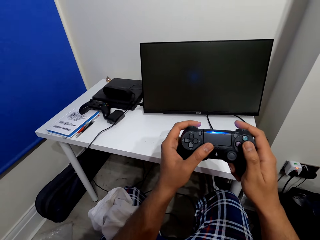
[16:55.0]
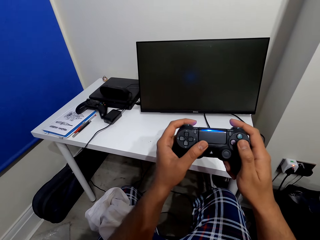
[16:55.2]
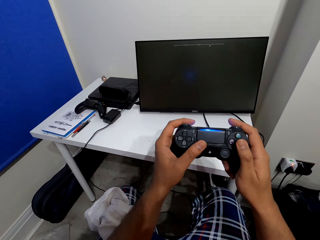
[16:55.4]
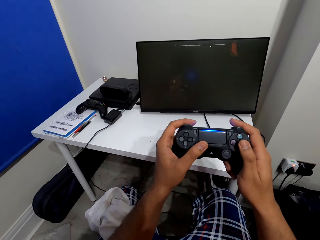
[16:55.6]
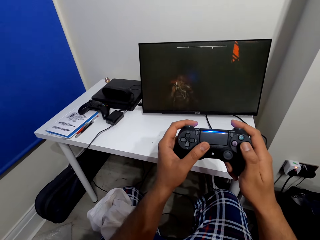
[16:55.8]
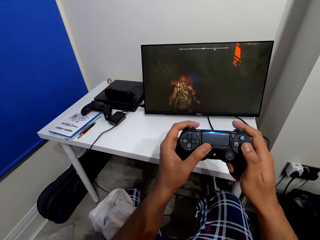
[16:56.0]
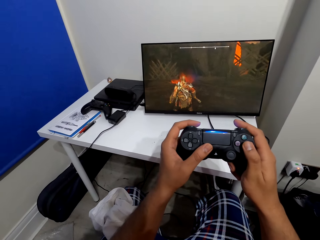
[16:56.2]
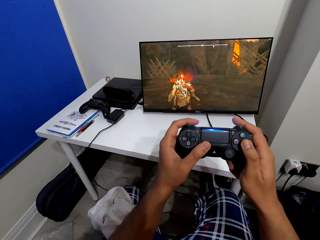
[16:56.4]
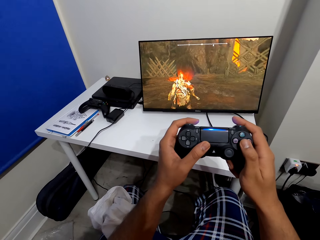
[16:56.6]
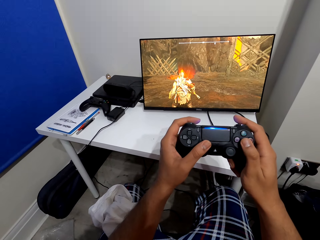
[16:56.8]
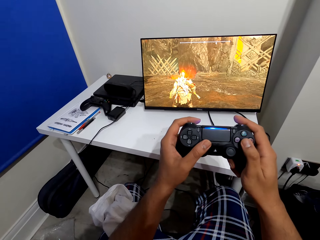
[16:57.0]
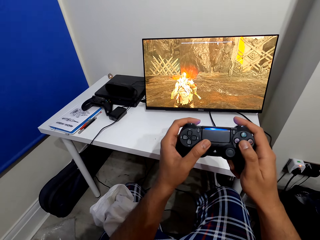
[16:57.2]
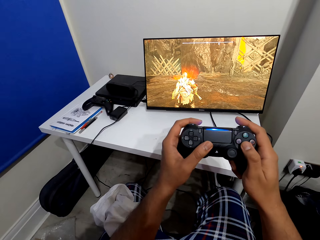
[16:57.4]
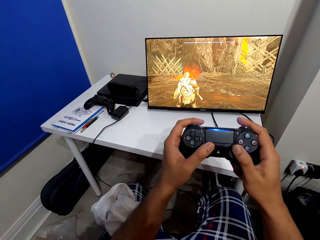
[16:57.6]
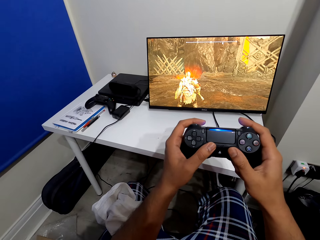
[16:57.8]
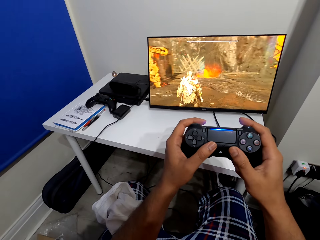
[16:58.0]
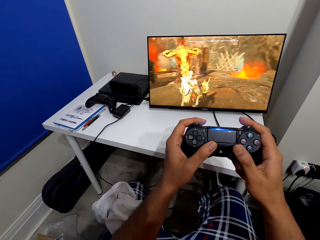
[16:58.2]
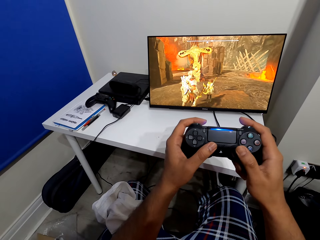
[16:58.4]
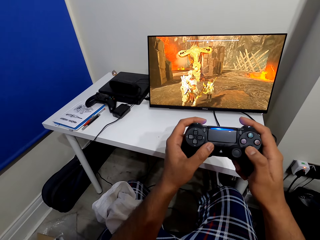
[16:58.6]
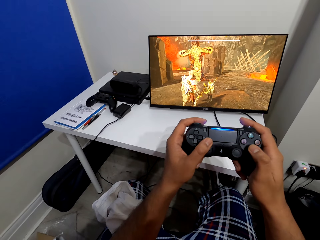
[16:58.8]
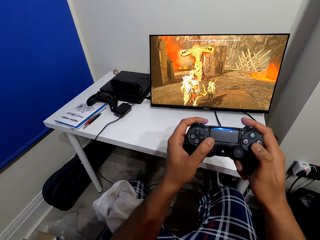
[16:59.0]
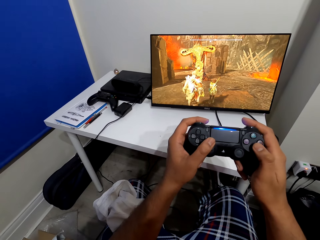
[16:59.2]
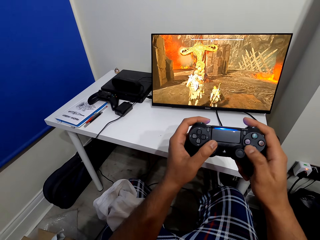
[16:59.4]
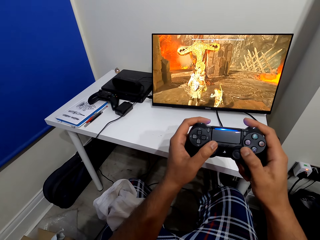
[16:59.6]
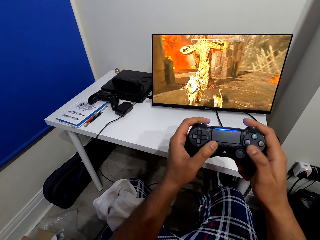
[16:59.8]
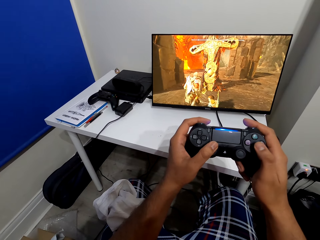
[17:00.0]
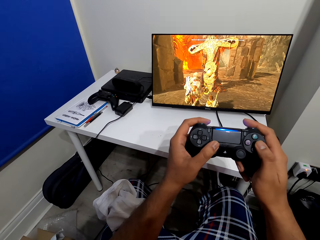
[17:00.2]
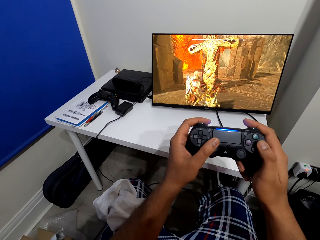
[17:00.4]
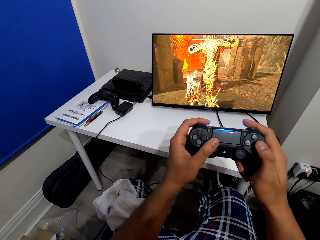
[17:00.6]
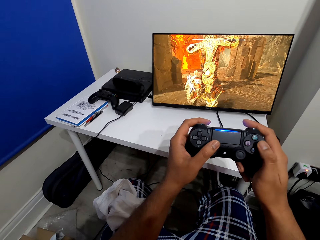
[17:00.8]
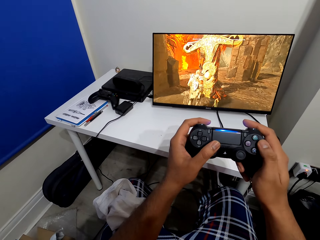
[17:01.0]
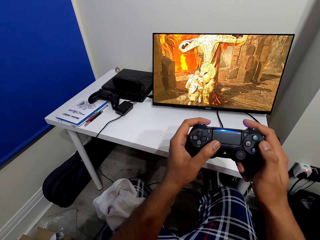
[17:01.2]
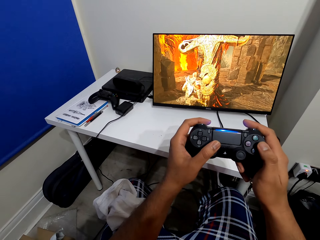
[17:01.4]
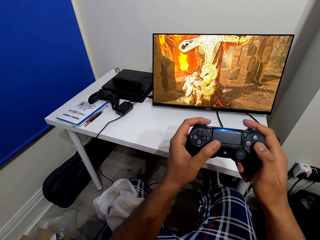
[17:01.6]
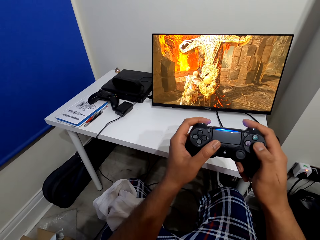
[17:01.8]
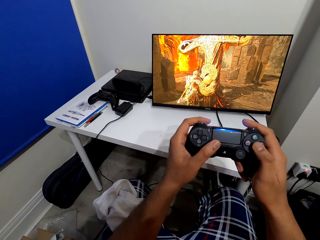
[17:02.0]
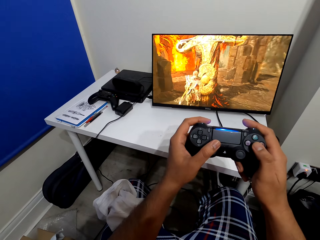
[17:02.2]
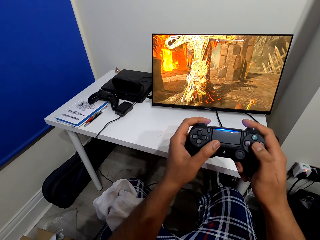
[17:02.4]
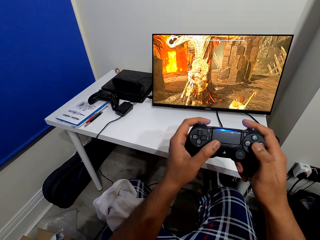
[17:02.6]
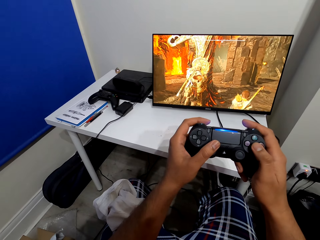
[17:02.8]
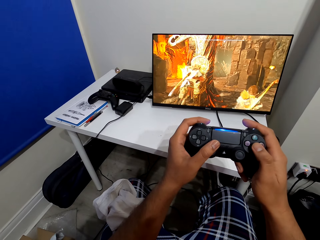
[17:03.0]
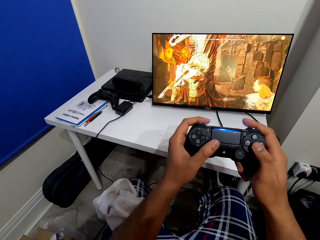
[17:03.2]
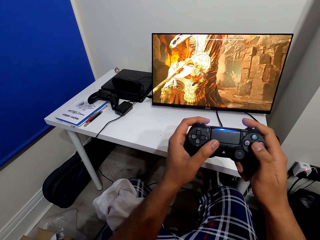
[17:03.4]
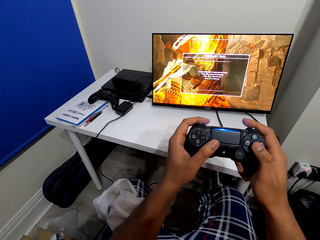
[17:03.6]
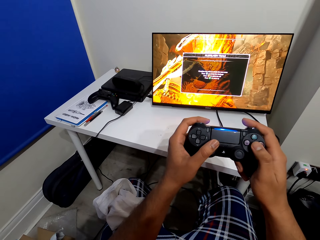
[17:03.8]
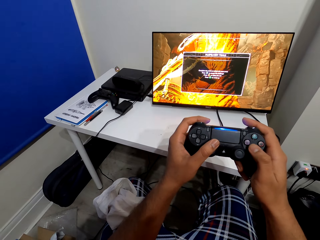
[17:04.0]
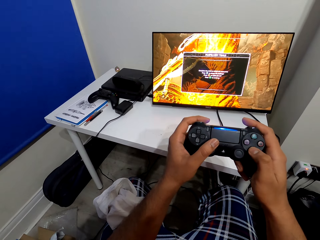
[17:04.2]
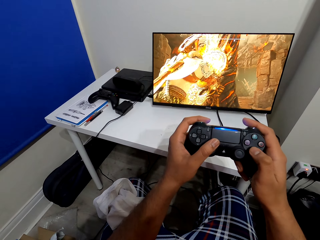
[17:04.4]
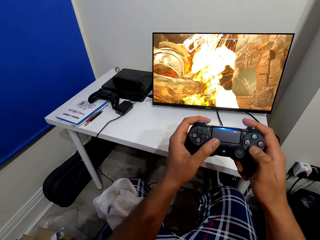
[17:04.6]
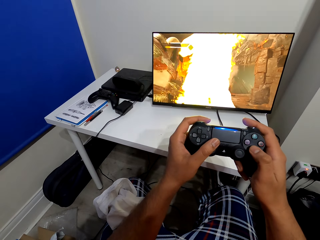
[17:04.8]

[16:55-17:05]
The camera wearer plays the video game on a monitor, on the PlayStation.

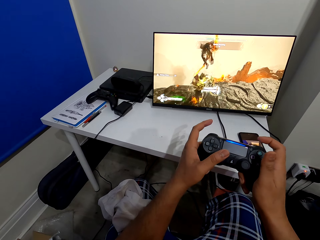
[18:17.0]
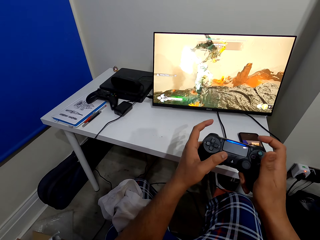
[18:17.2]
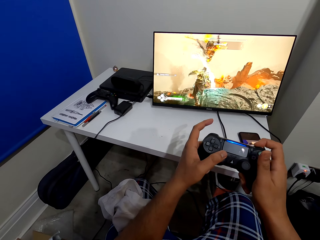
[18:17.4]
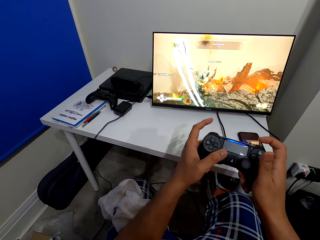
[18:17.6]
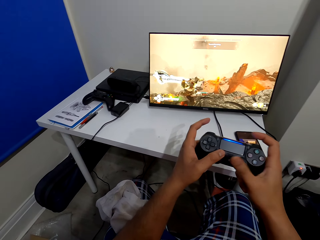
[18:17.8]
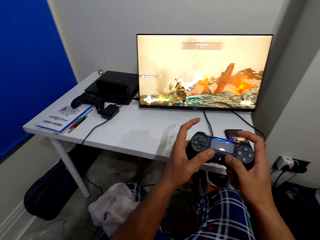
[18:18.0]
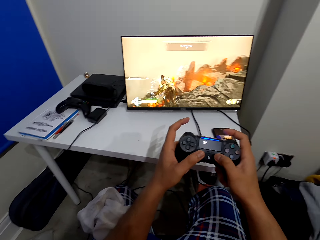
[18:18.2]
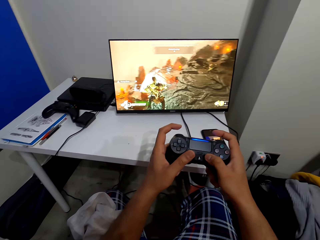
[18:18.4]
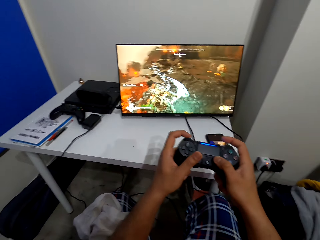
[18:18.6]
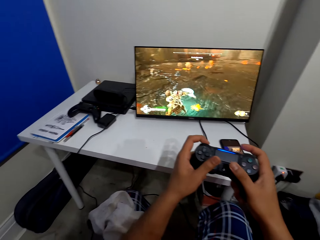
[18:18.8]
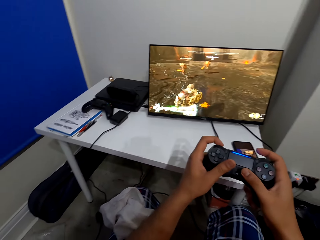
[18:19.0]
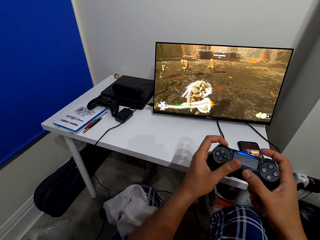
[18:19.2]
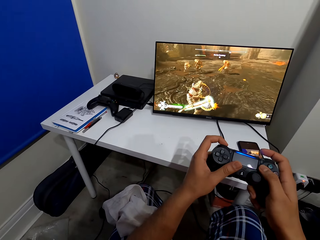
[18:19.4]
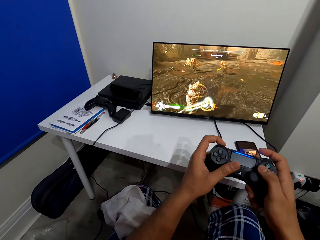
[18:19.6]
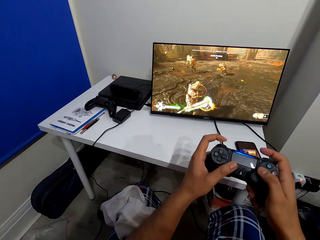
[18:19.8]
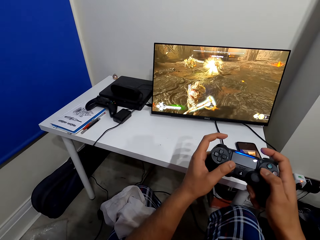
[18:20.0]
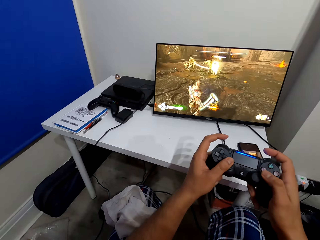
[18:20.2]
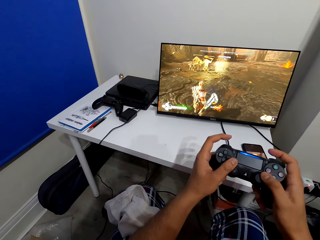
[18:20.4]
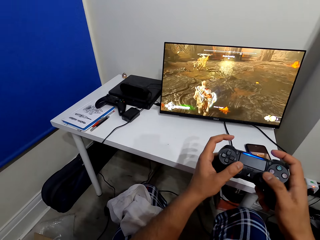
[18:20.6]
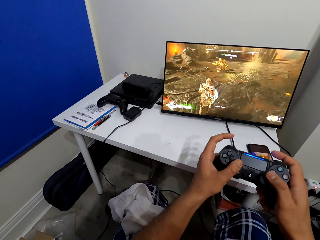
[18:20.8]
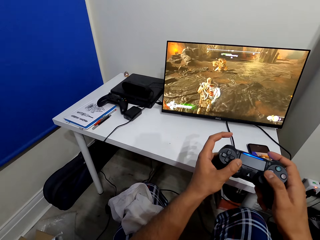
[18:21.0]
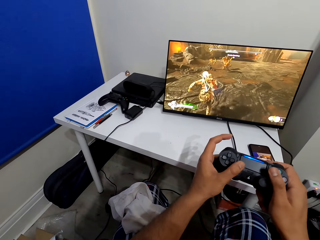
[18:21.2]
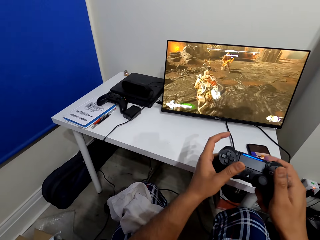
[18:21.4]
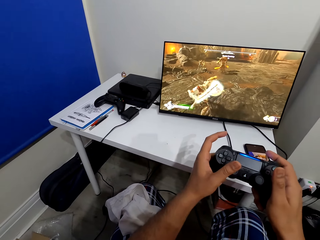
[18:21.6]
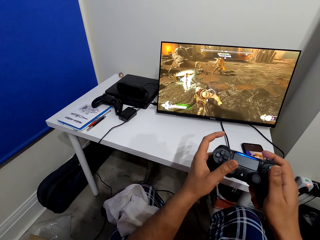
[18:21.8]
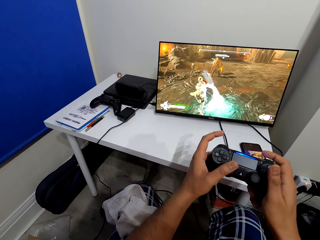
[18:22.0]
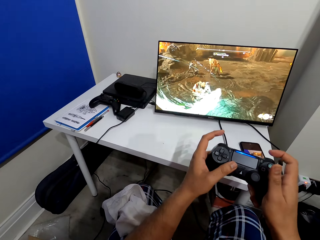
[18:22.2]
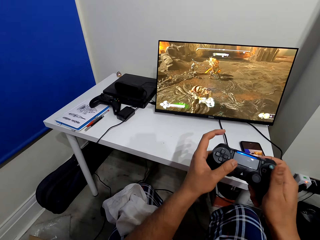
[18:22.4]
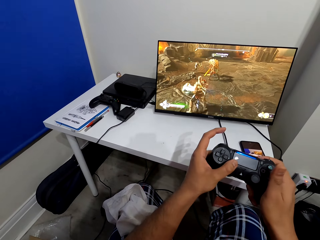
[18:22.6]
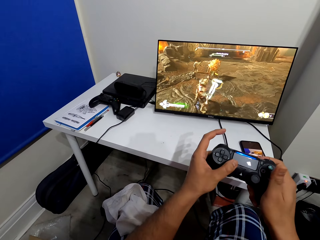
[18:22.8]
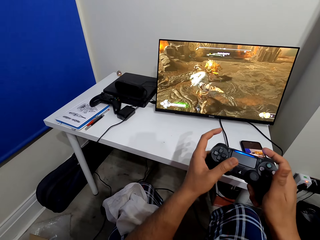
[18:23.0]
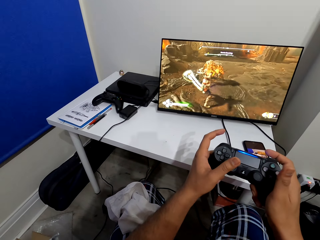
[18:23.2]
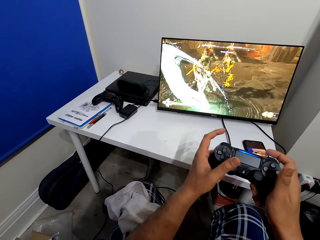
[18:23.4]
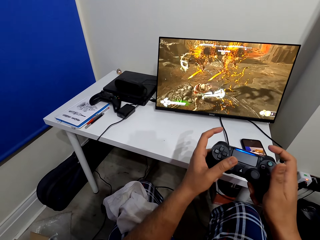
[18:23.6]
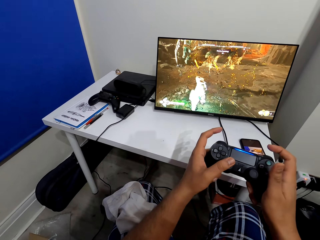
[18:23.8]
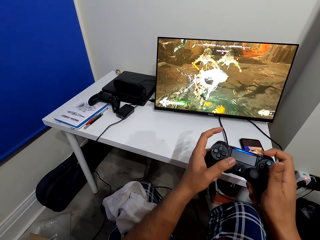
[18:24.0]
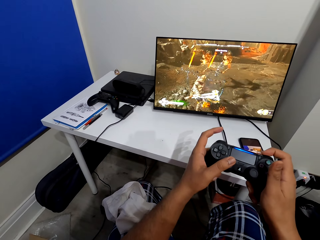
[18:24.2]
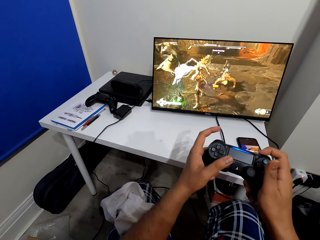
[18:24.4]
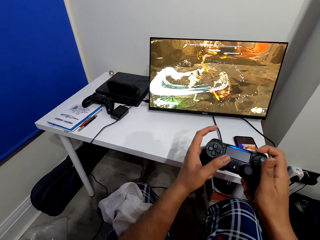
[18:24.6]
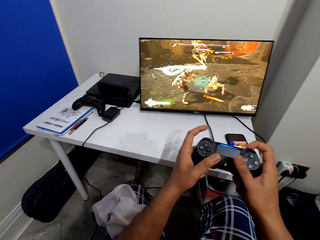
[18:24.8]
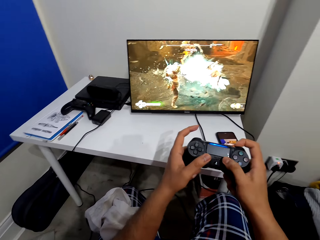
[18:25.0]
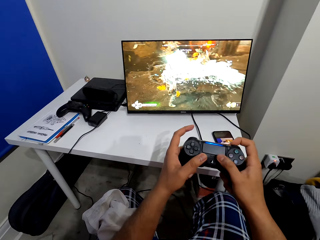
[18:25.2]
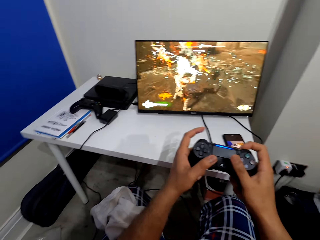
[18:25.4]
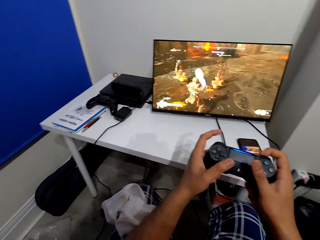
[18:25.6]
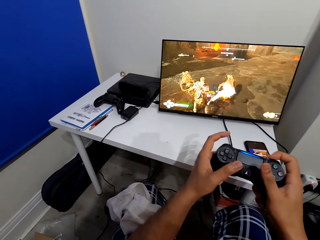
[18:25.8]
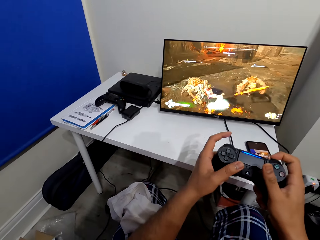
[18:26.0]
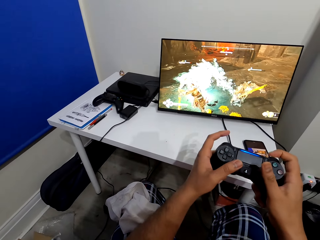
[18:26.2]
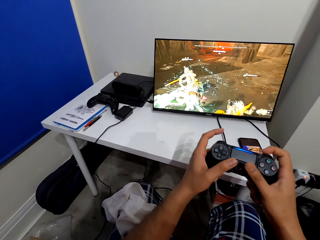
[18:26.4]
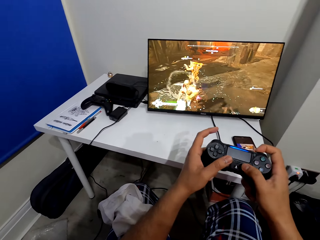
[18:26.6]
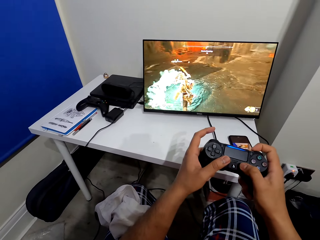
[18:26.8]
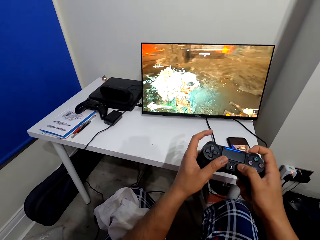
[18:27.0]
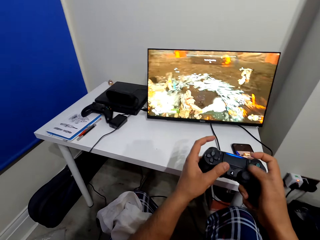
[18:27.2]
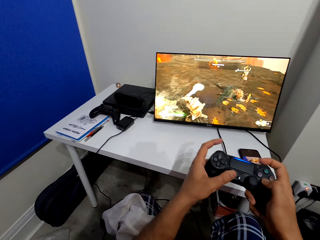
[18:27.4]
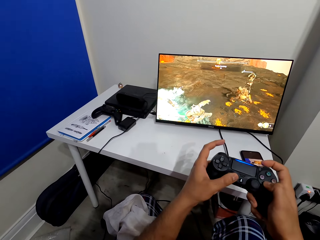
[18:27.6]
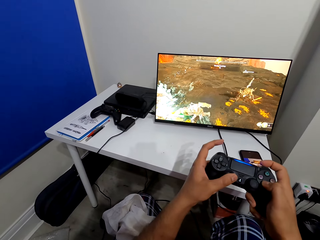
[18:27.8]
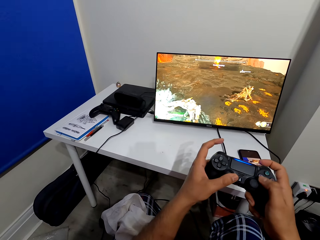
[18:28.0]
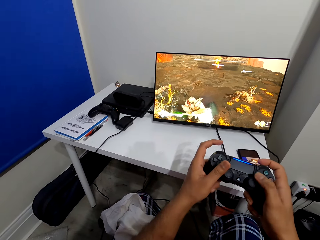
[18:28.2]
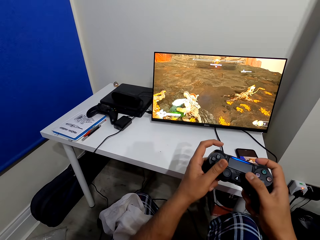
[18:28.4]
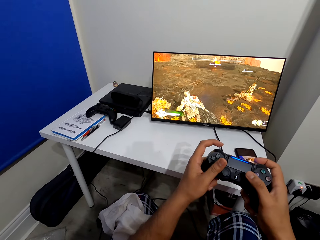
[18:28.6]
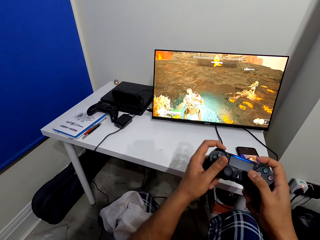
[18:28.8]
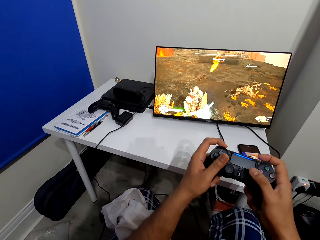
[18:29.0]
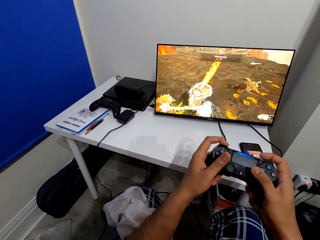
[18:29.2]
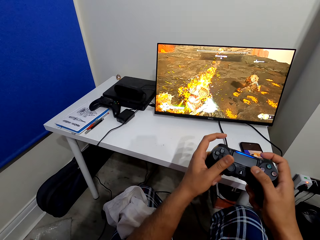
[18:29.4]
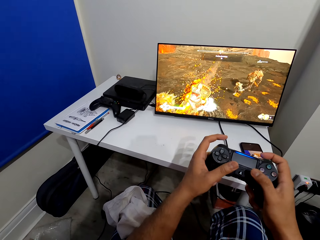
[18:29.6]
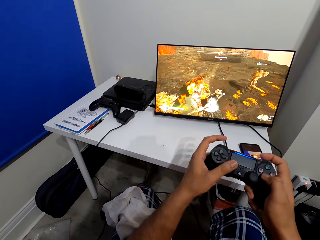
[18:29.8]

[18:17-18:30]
The camera wearer looks around. They play PS games. They look around. They play PS games.
